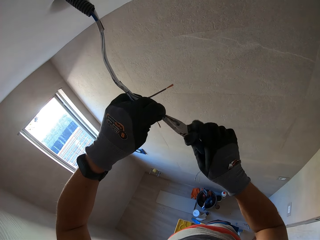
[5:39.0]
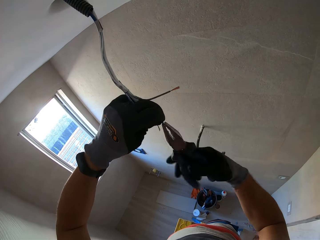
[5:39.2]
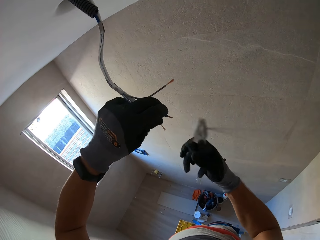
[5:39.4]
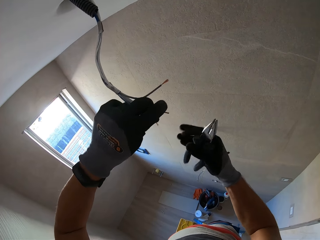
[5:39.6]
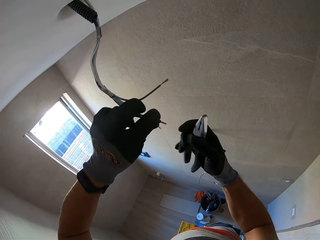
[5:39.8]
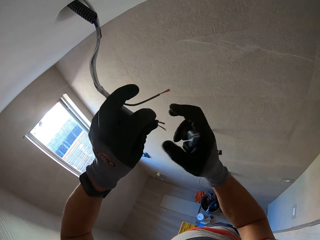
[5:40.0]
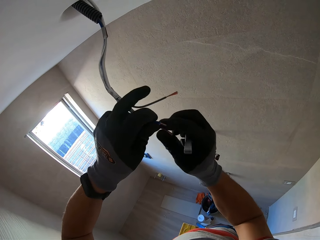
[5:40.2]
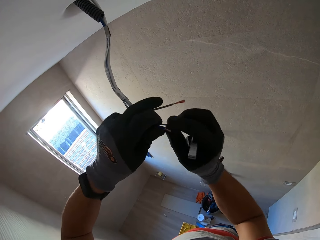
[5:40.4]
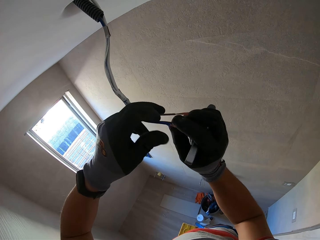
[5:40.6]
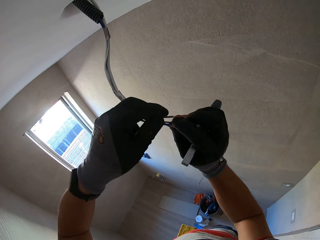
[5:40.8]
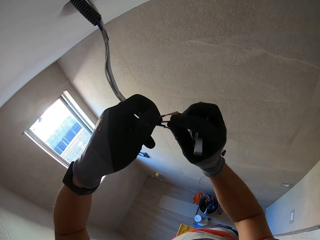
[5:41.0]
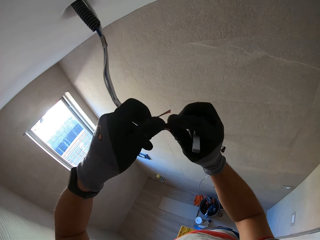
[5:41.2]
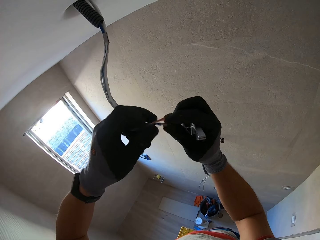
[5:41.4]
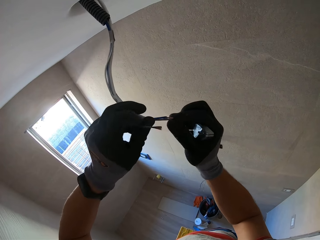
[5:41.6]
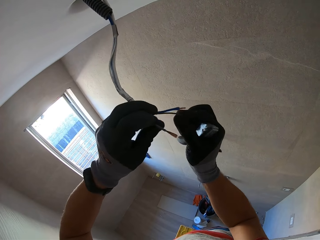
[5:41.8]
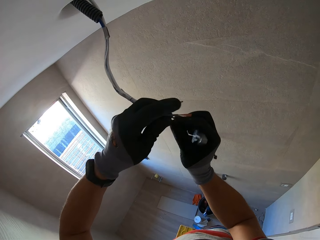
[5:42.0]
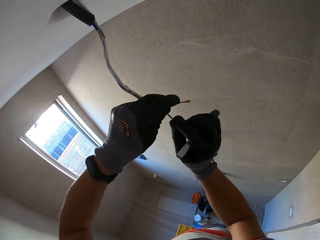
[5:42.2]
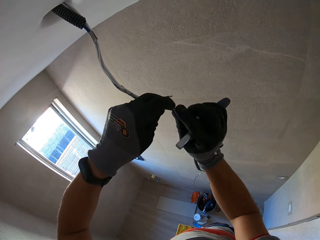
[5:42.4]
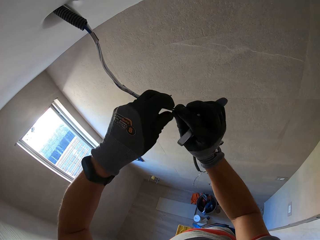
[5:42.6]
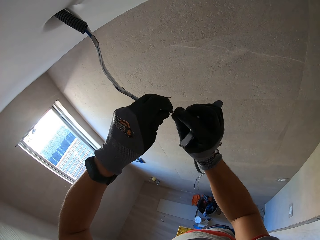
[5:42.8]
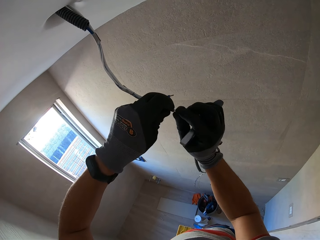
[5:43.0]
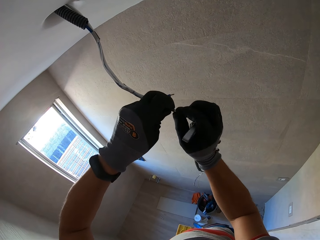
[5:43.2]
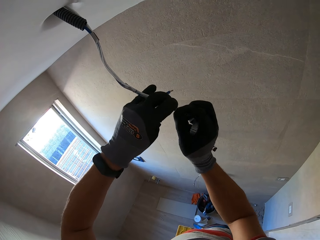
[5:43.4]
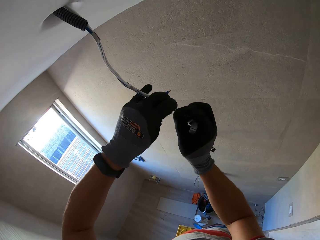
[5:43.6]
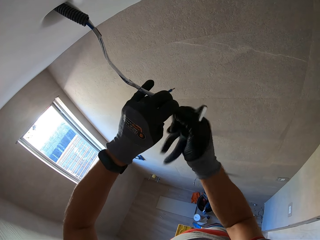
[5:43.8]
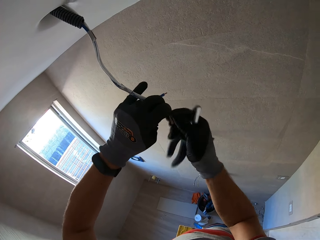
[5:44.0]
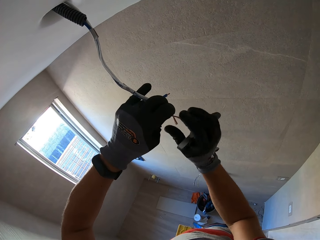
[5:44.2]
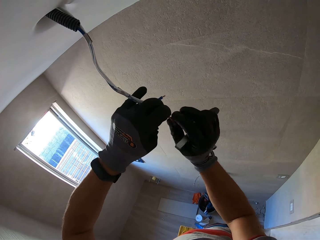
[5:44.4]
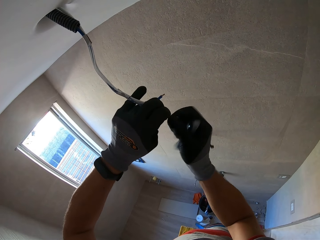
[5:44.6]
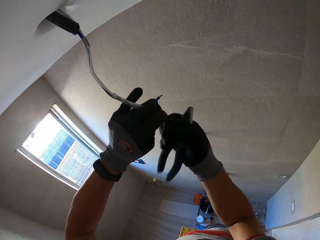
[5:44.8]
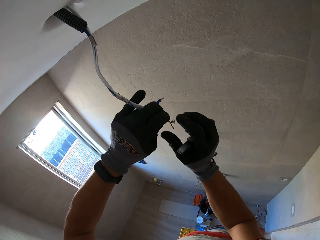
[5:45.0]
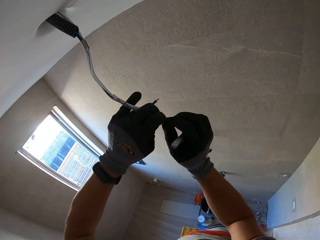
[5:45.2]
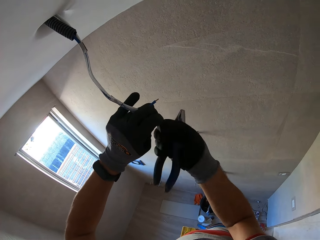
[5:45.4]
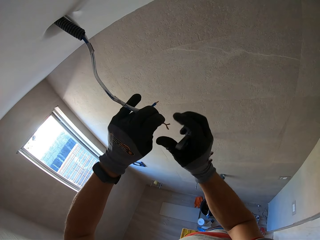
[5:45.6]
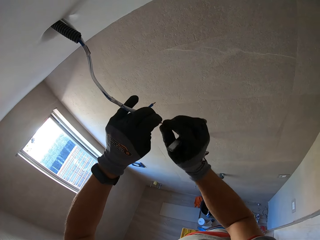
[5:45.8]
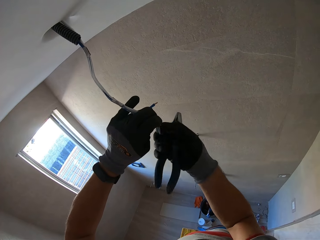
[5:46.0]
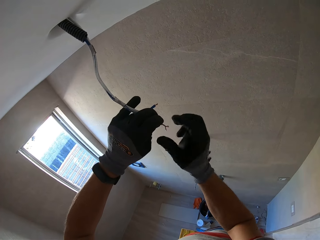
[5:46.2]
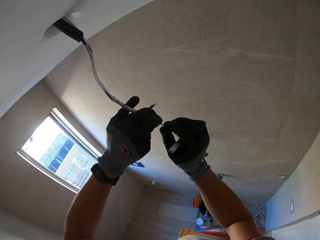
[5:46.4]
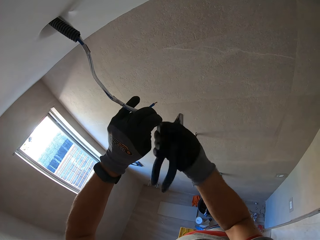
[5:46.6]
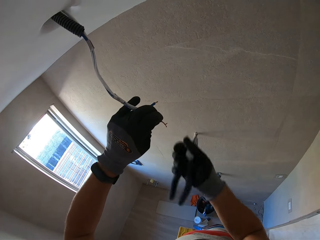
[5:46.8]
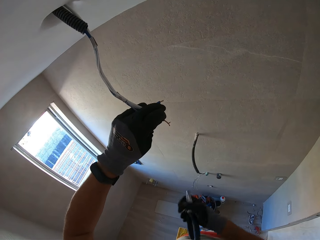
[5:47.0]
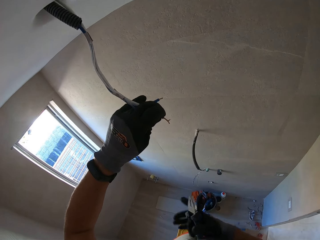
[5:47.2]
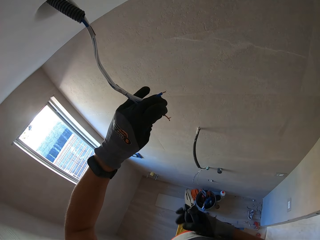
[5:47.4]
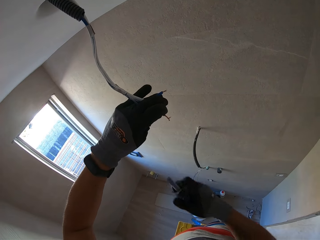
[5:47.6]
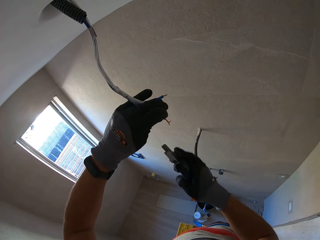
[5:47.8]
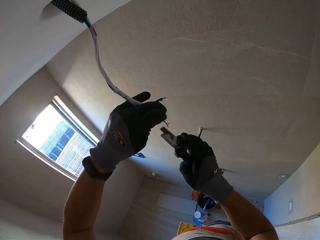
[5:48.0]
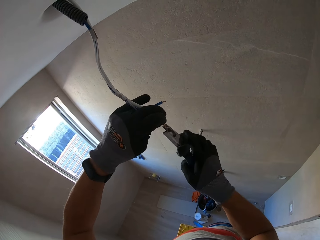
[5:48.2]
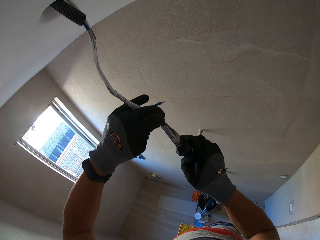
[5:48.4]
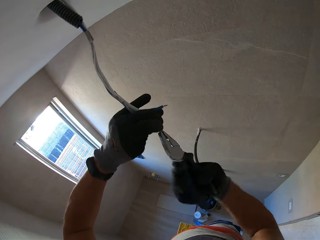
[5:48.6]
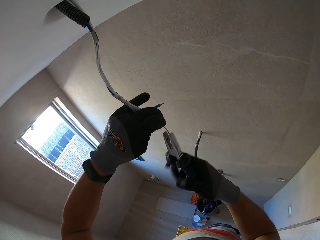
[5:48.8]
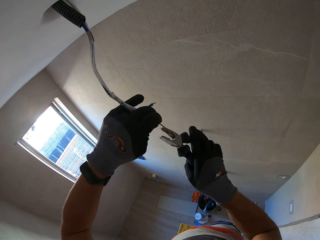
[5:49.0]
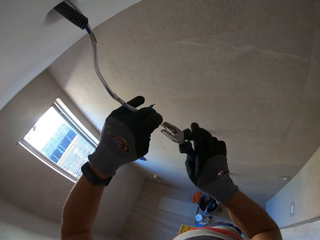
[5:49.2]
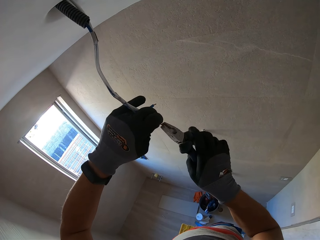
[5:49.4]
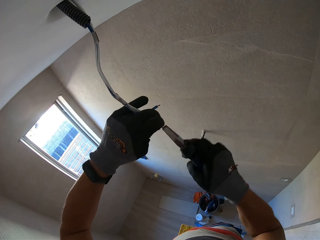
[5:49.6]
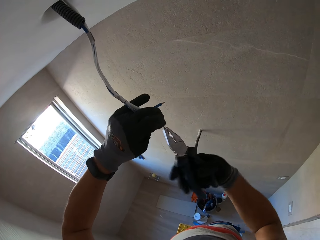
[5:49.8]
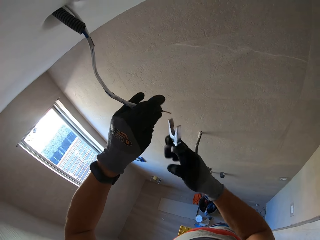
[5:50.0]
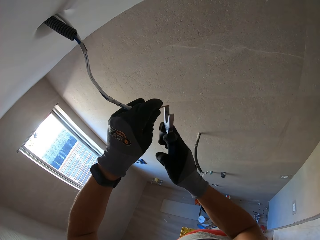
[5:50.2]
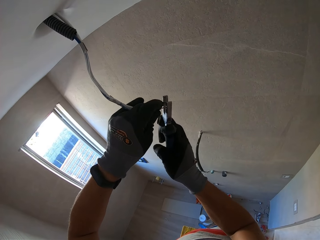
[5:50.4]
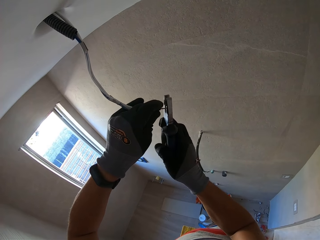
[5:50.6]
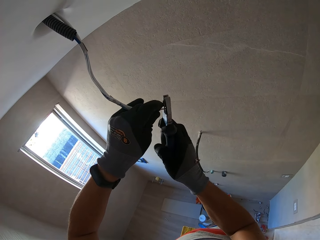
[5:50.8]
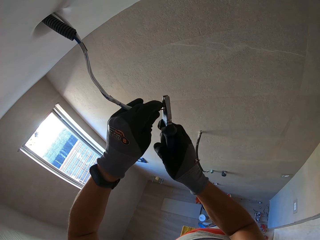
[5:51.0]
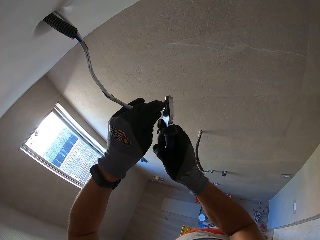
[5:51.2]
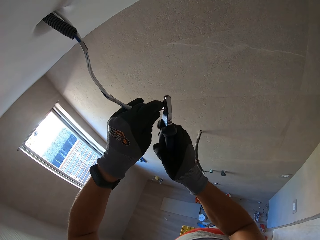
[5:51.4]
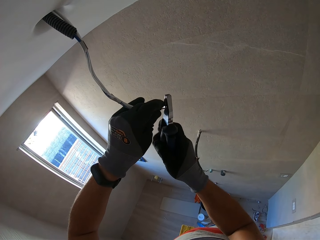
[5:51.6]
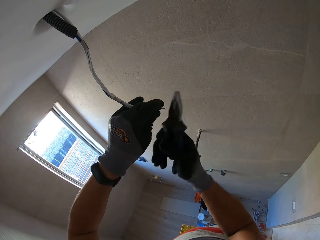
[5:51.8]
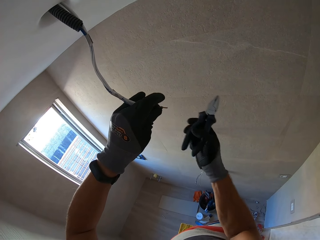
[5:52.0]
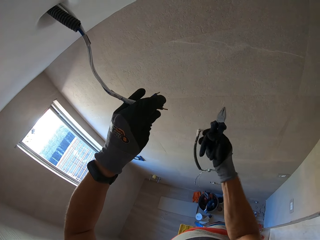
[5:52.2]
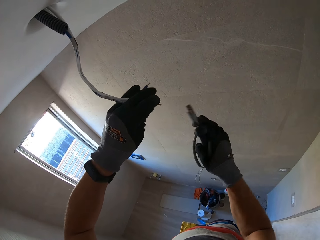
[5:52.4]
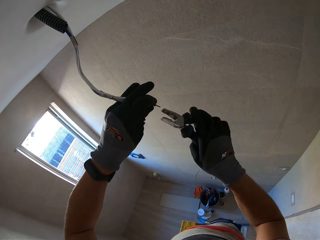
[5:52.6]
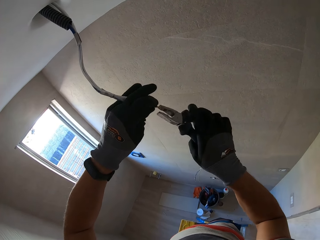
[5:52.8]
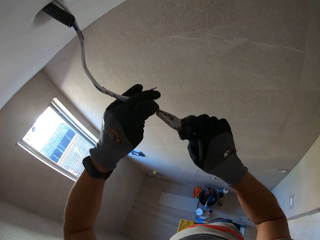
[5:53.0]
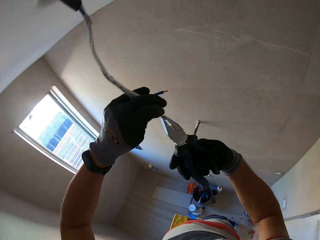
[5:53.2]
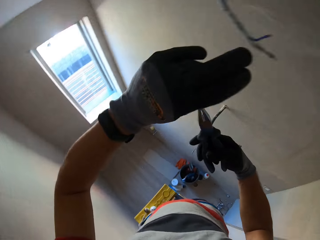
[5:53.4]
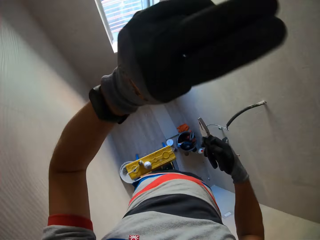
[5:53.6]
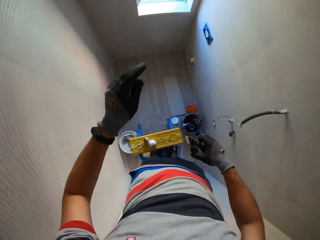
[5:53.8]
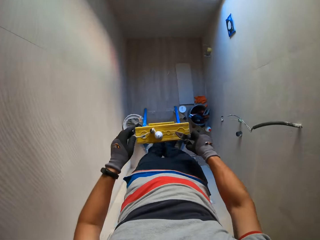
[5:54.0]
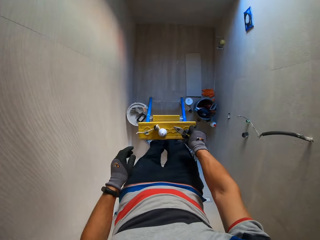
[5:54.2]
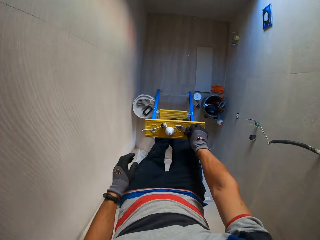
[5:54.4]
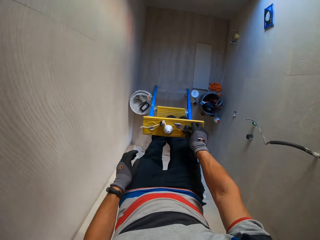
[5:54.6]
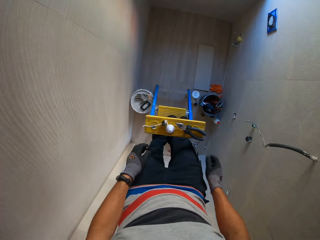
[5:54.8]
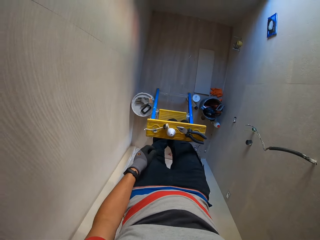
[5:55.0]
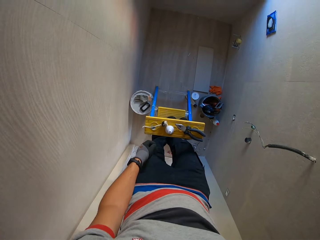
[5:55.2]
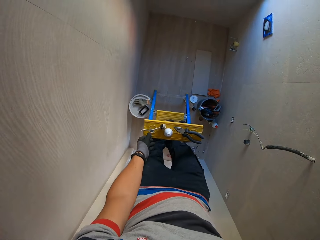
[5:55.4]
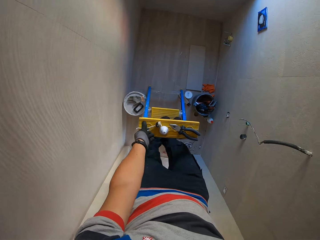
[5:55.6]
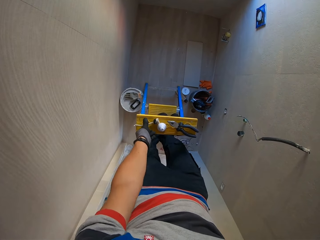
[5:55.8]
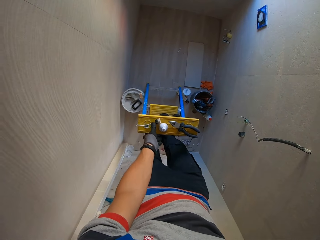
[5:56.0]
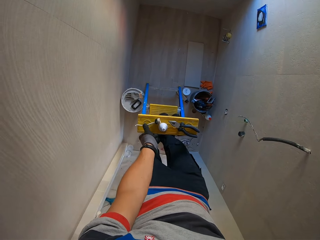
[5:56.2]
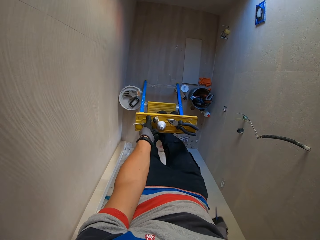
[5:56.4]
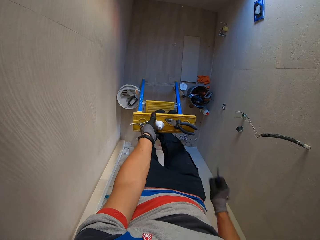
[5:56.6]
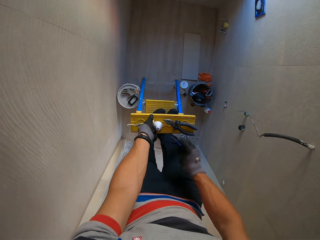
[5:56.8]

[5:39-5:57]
The camera wearer examines the wires. They connect the wires together. They roll the wires. They cut the wire. They roll the wire. They drop the pliers. They put the pliers on the ladder top.

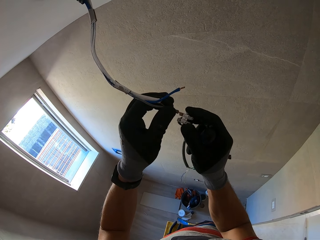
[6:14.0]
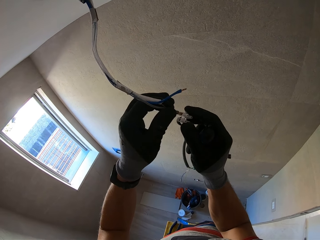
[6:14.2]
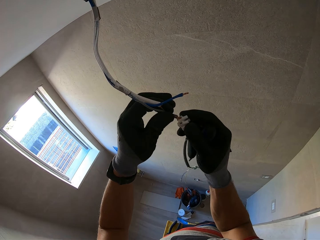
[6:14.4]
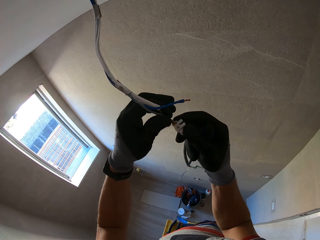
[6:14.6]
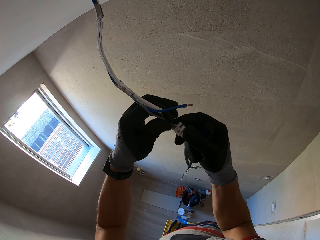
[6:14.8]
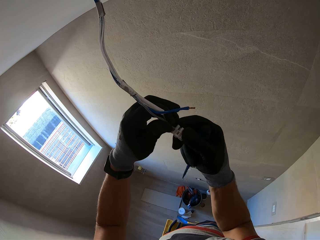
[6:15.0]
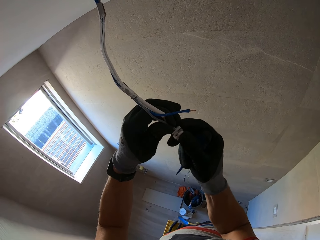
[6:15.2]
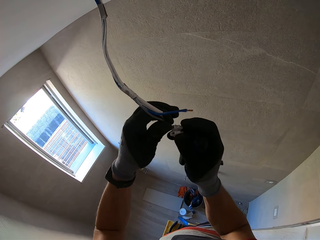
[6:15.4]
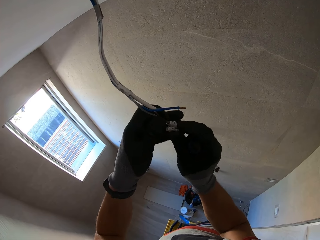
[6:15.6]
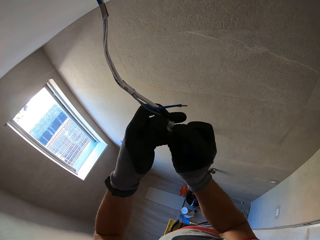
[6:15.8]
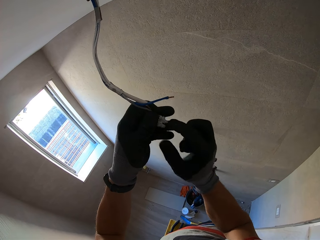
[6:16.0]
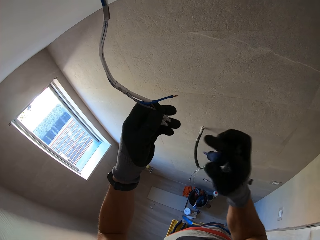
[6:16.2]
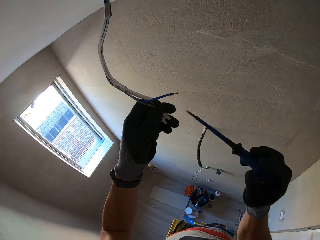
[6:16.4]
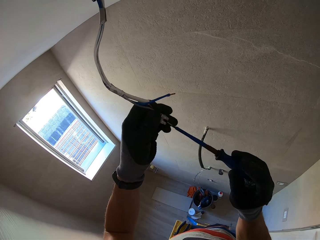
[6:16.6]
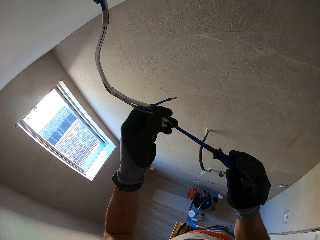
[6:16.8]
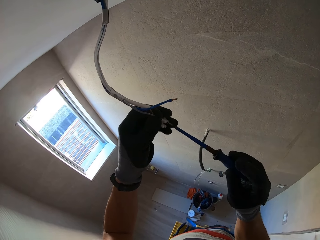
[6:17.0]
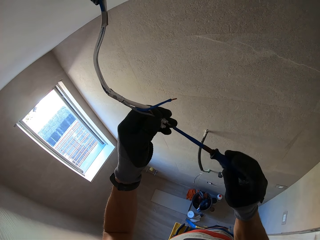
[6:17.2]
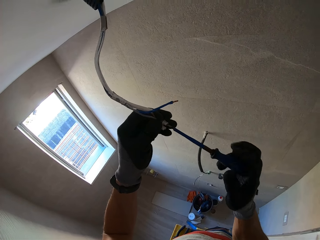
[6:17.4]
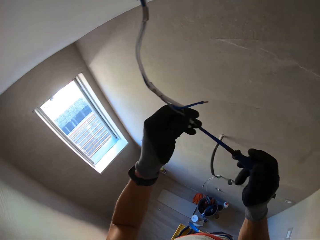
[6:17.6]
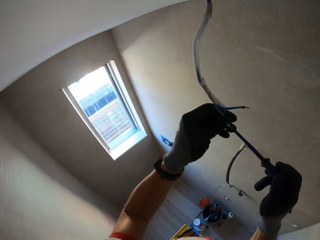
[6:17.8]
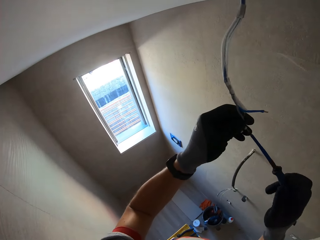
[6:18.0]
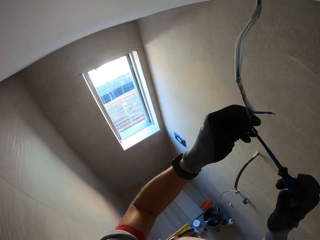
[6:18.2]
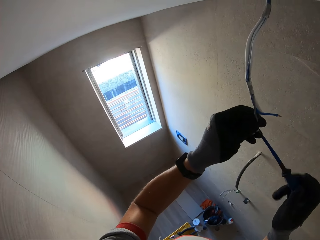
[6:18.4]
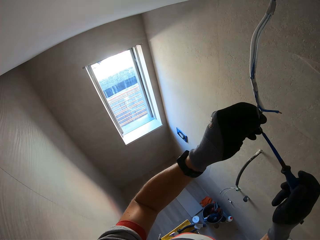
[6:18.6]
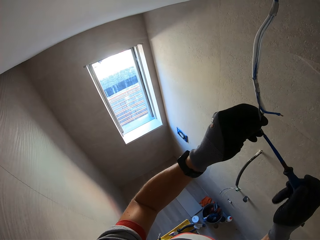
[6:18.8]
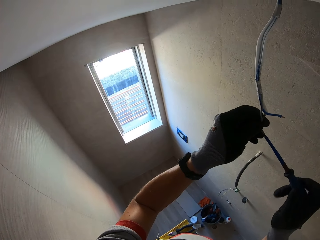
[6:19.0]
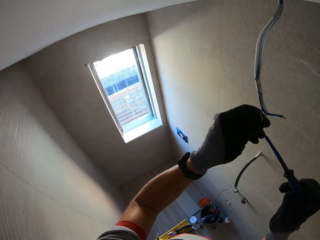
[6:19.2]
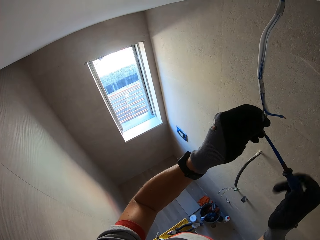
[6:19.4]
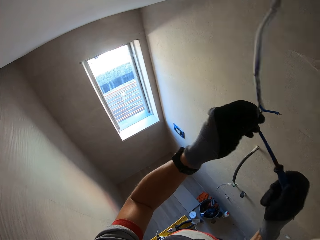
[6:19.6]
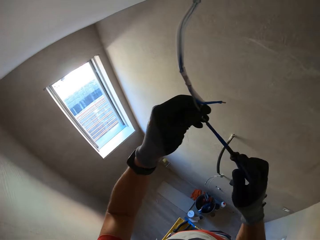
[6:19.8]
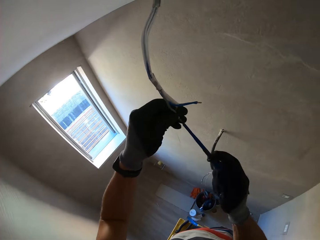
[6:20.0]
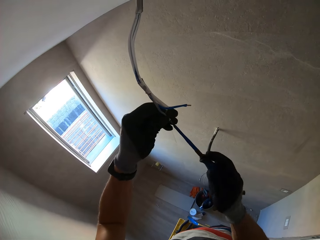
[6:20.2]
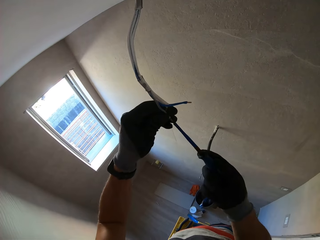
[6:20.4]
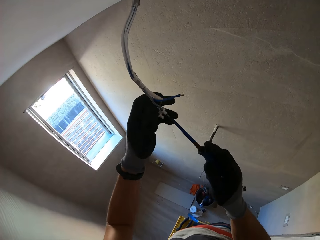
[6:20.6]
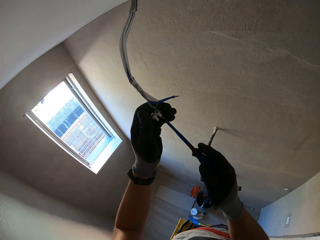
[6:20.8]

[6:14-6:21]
The camera wearer inserts the wire into the connector. They fix the wires. They close the connector's screw with a screwdriver.
